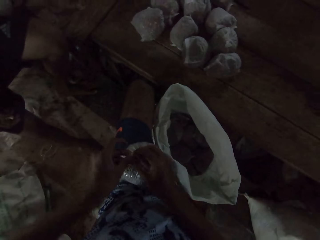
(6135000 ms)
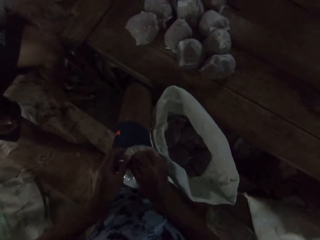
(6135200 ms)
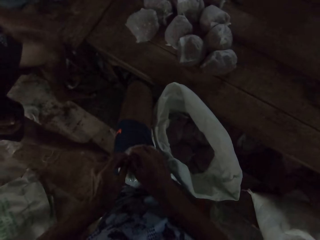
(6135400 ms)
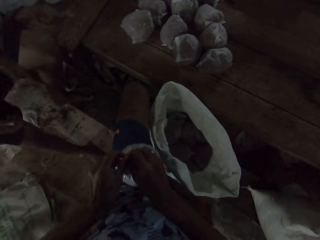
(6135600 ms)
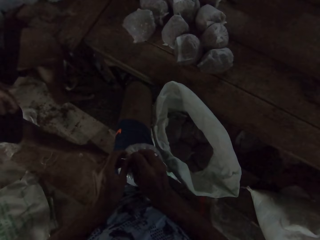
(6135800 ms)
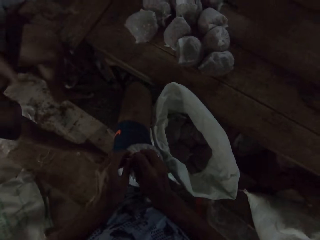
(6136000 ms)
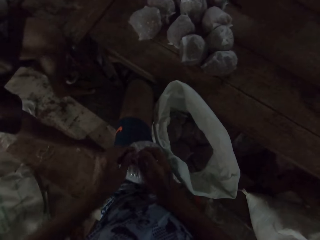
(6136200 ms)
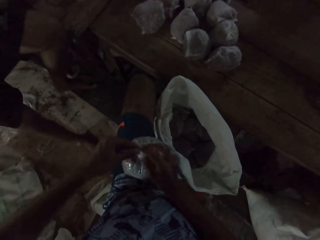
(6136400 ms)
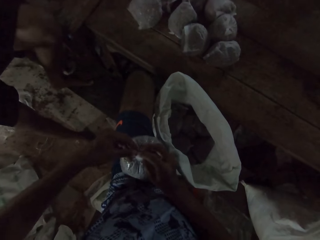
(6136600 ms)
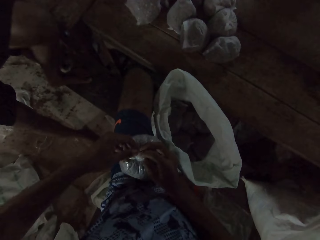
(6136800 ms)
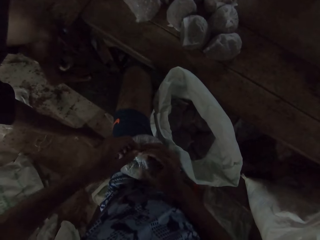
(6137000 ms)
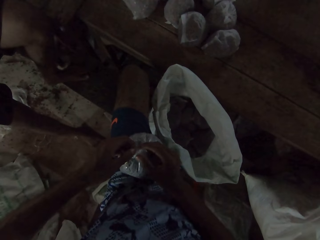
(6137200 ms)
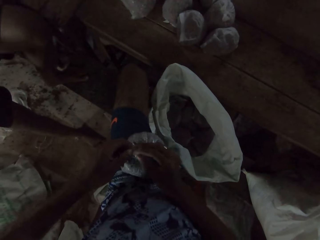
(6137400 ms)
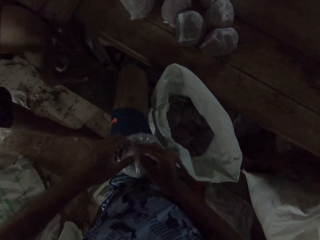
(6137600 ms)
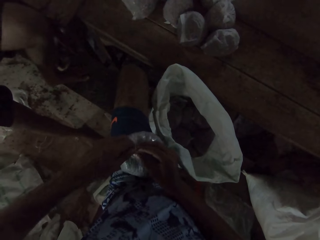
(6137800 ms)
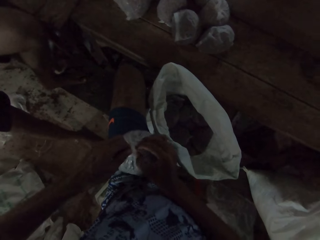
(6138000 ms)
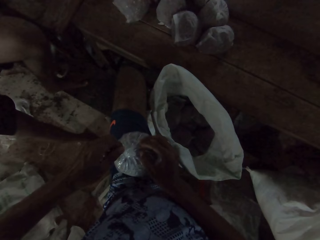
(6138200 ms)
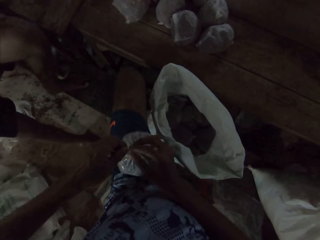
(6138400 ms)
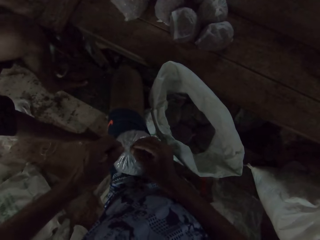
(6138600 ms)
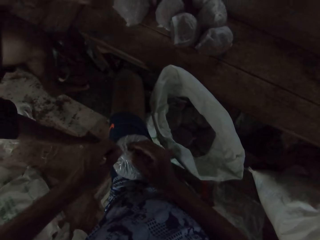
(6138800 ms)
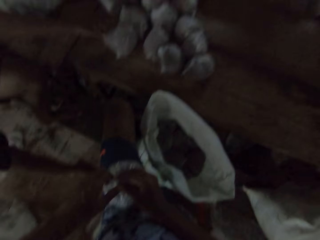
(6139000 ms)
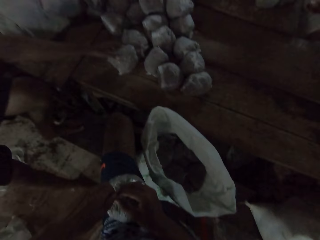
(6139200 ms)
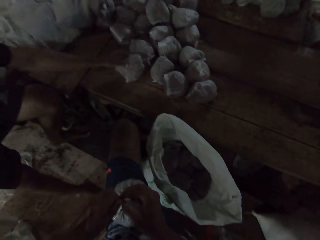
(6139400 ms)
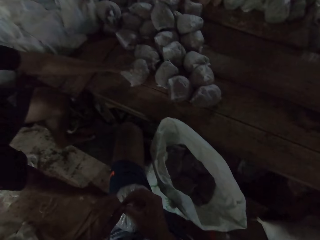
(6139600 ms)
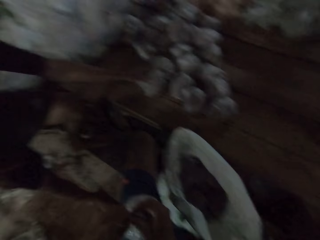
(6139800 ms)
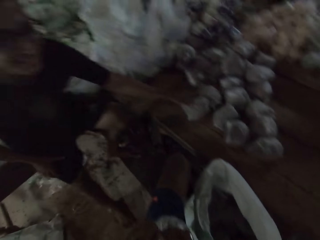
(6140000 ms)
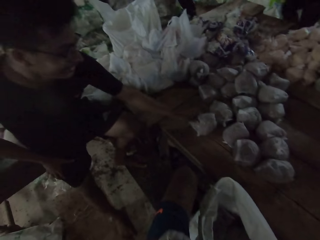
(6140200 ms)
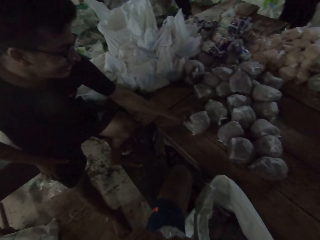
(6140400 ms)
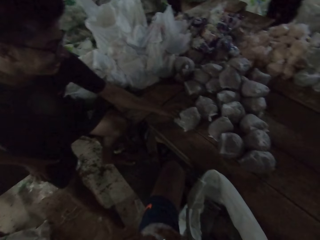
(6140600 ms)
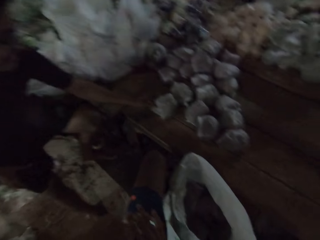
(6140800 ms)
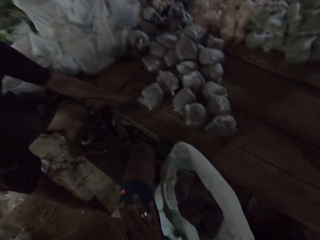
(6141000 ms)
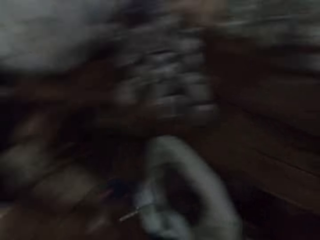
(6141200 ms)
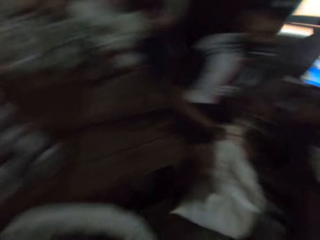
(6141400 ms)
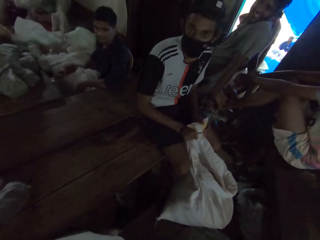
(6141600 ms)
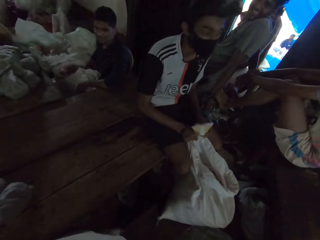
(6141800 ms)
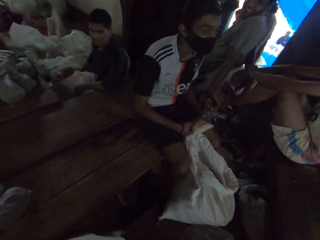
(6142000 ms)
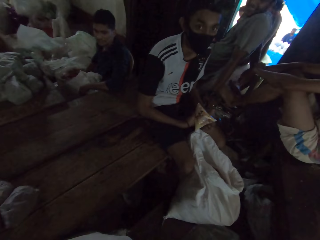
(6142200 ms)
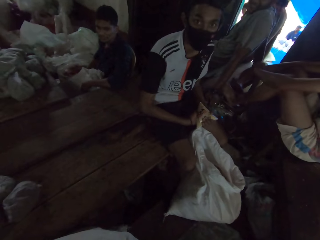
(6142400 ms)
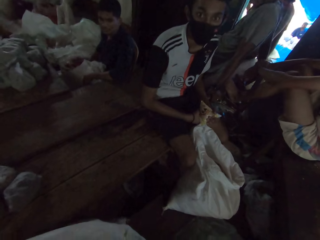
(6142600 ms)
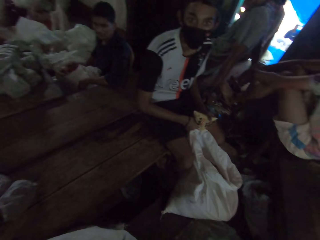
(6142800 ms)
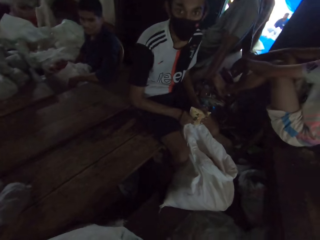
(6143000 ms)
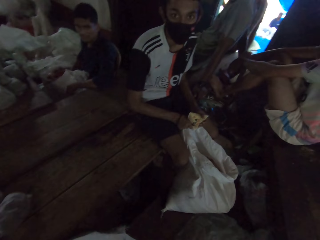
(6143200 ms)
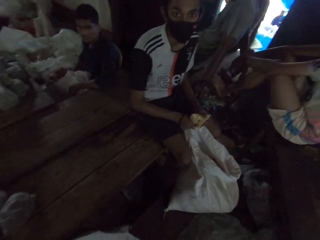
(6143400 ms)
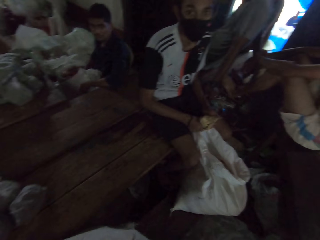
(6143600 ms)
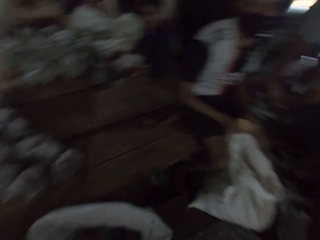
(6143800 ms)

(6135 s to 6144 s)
The man touches a bag of sand on the table with his left hand. The camera wearer looks around.

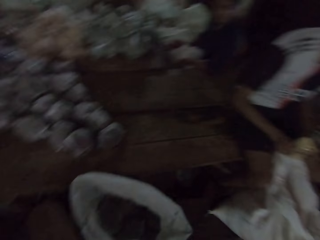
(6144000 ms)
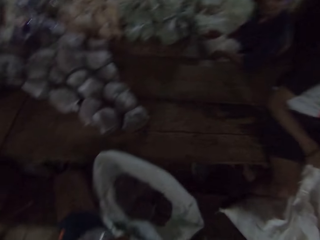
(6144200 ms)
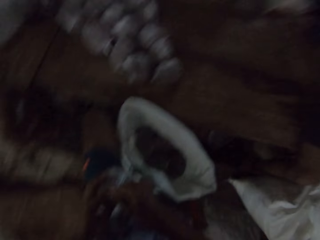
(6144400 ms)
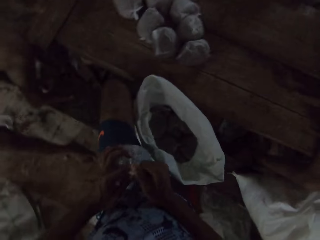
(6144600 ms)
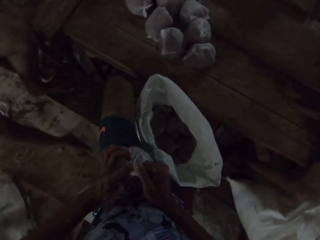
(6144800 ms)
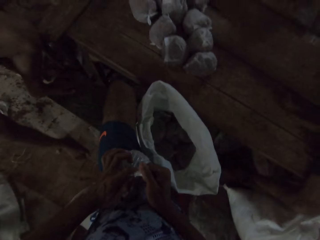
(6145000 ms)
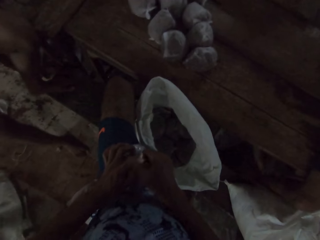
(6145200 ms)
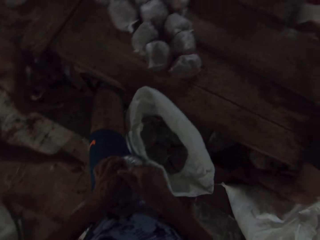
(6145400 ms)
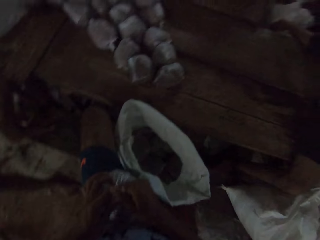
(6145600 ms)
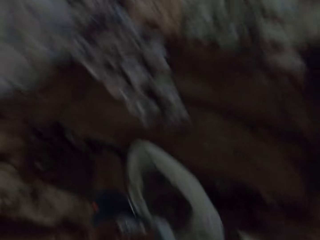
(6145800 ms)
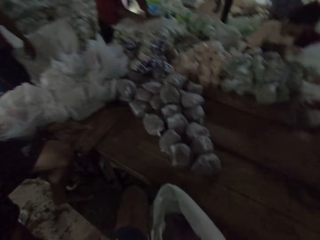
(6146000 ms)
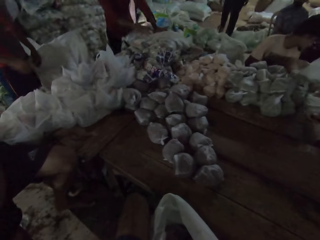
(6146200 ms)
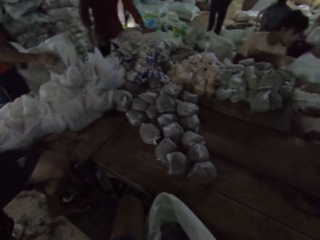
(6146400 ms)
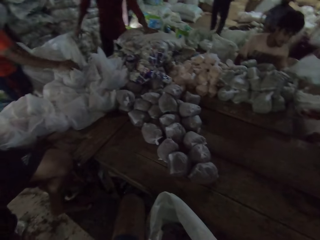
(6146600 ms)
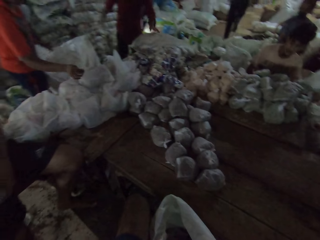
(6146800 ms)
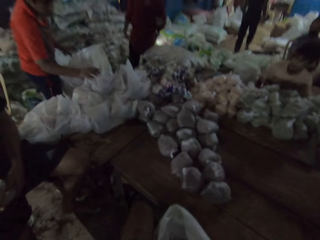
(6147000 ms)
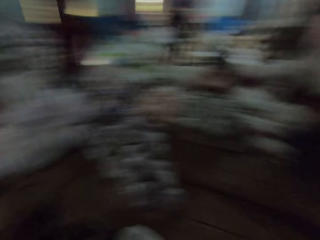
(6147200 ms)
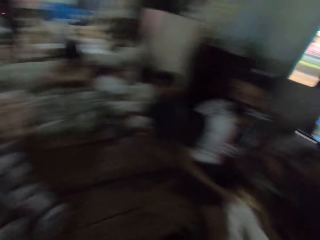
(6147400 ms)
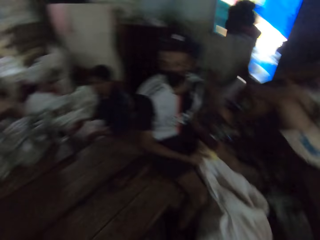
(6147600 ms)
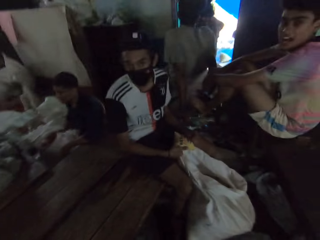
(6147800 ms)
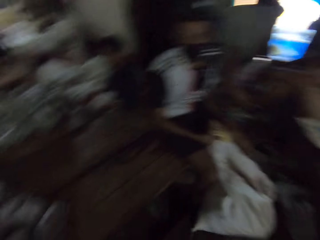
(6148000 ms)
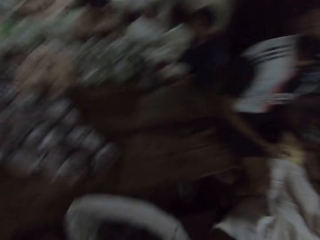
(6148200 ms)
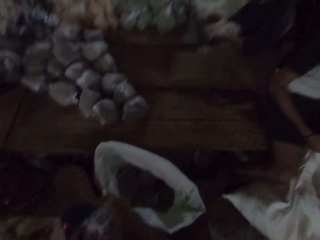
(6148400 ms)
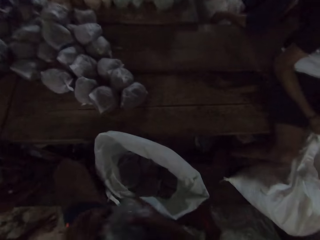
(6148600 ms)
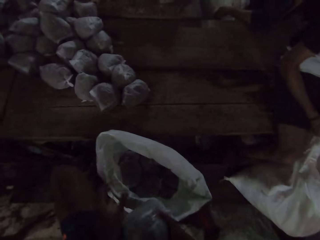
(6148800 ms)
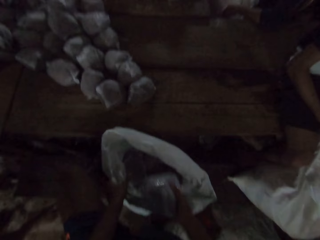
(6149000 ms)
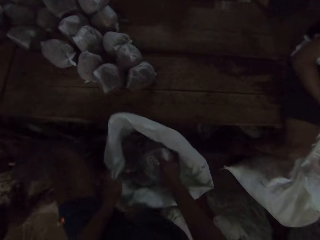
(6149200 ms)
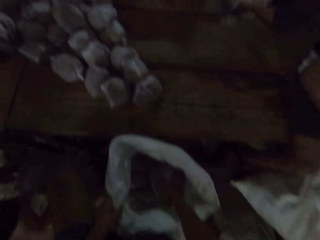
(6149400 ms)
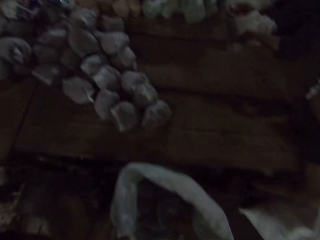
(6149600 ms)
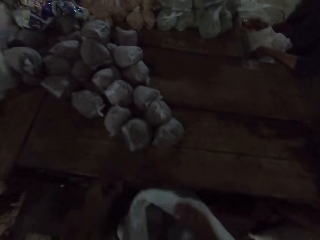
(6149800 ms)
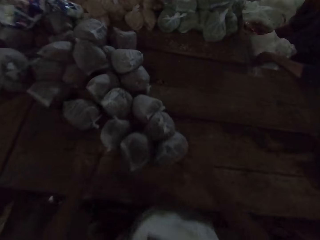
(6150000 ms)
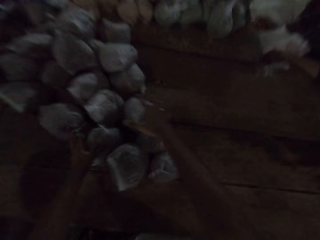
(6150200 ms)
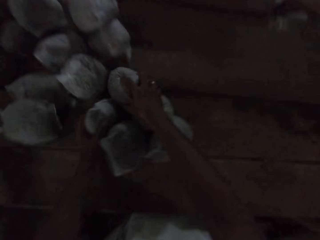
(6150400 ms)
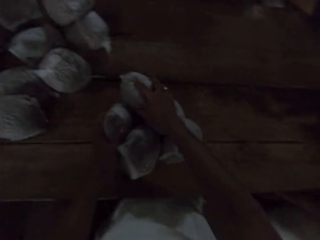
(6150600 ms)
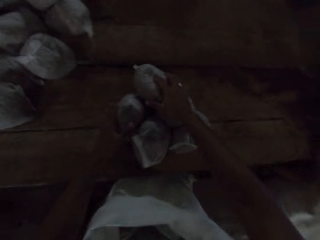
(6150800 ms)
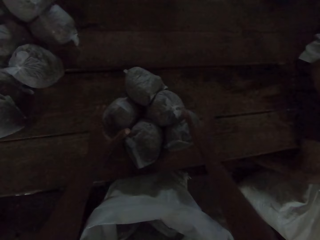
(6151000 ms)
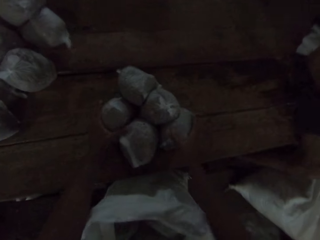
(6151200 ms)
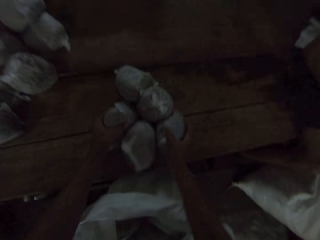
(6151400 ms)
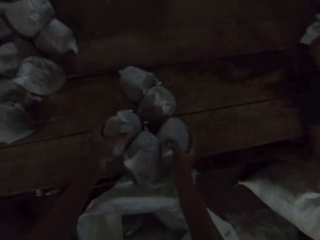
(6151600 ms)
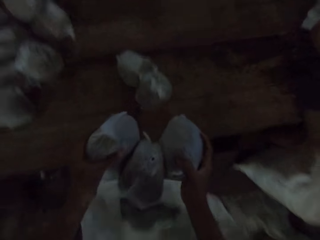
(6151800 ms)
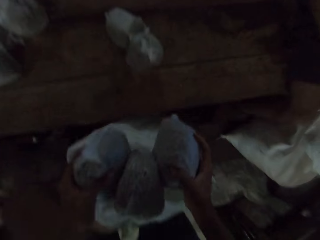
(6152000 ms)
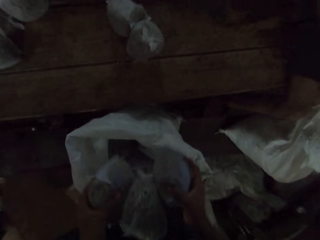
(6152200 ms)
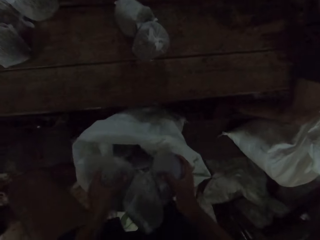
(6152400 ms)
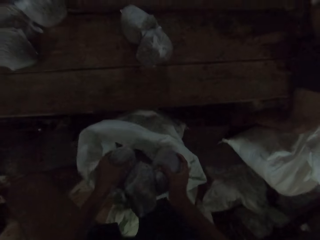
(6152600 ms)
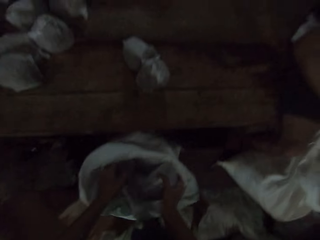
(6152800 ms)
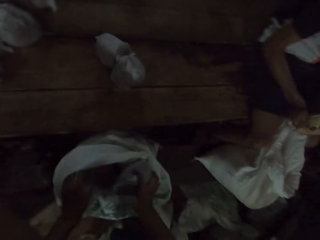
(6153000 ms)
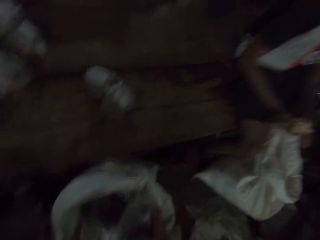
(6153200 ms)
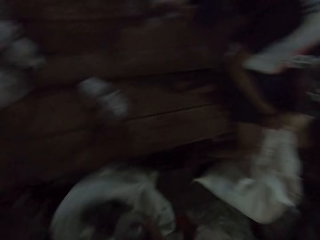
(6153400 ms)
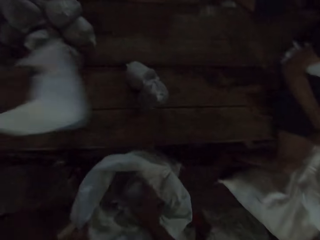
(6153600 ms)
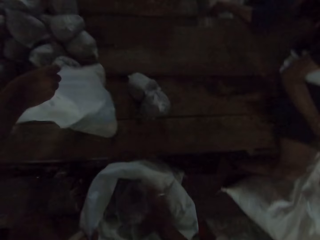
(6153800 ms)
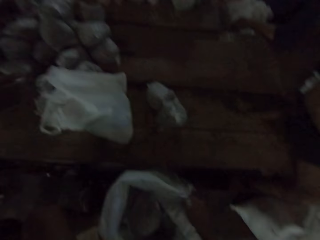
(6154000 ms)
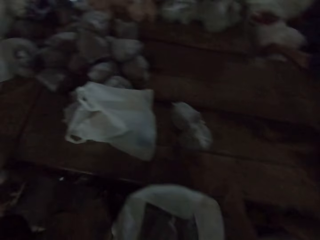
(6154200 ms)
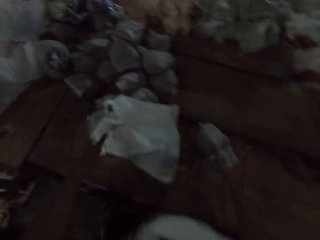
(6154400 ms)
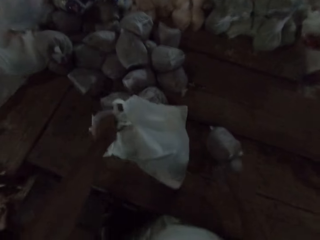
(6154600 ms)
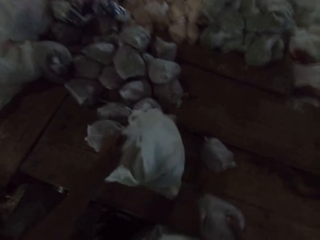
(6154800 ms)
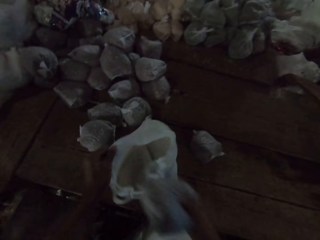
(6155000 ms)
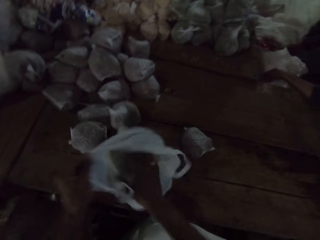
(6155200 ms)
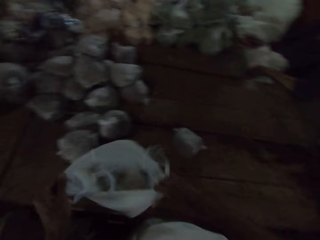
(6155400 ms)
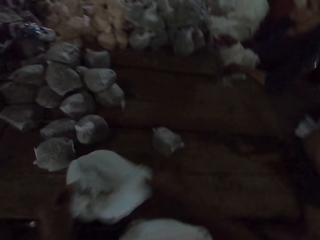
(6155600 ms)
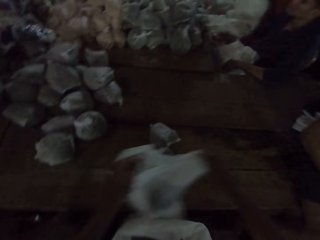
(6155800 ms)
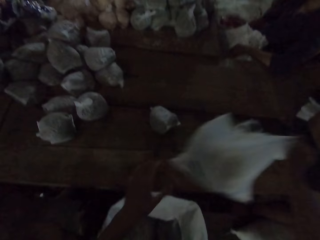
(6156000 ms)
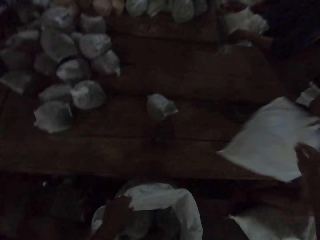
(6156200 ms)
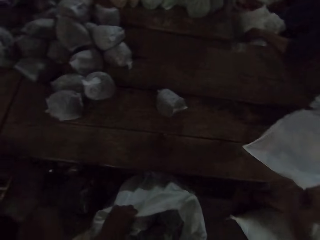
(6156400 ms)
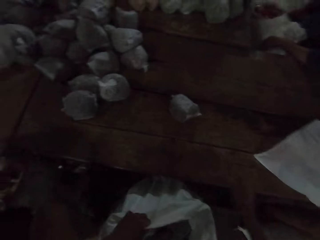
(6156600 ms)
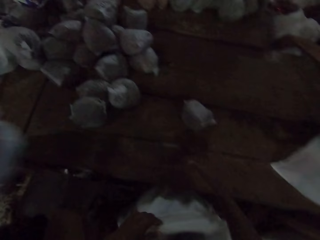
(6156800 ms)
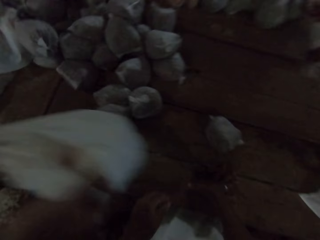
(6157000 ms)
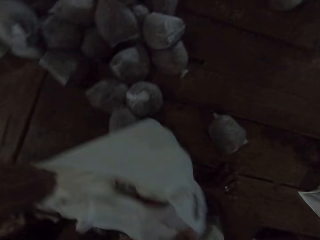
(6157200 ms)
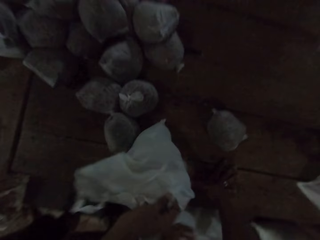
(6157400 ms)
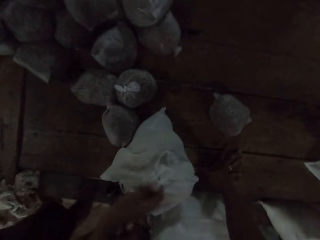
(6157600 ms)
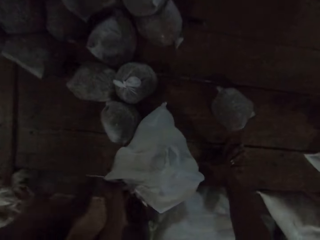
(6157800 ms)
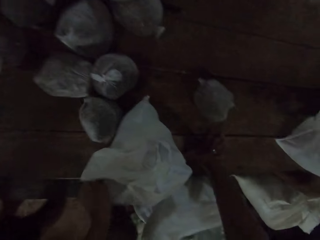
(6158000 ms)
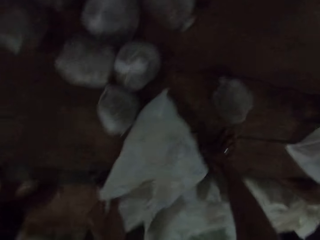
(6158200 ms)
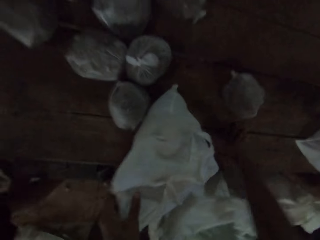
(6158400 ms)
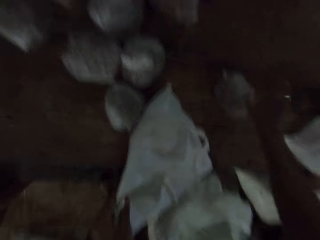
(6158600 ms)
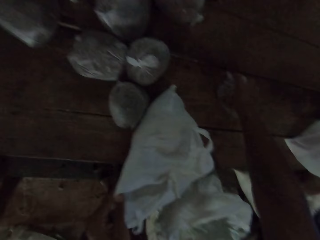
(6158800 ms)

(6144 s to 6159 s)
The camera wearer packs something in the polythene bag. A man touches some plastic bags on the table with his right hand. The camera wearer talks to a man. He holds the sack with his left hand. He drops the plastic bag in the sack with his right hand. Another man drops a bag of sand on the table with his left hand. The camera wearer moves some bags of sand on the table with both hands. He picks some bags of sand from the table with both hands. He drops the bag of sand into the sack with both hands. The other man drops a plastic bag on the table with his left hand. The camera wearer holds the plastic bag on the table with his left hand and picks a bag of sand from the table with his right hand. He drops the bag of sand into the plastic bag on the table with his right hand. He holds the plastic bag on the table with both hands. He moves the plastic bag on the table with both hands. He holds the sack with his left hand. The other man drops a plastic bag on the table with both hands. The camera wearer holds the plastic bag on the table with his left hand.
